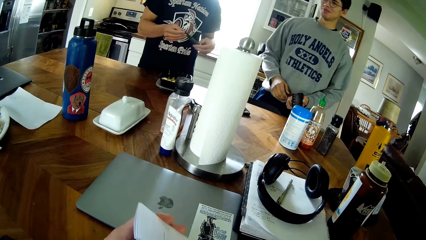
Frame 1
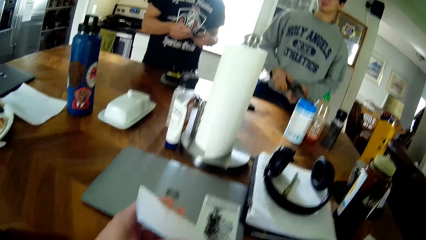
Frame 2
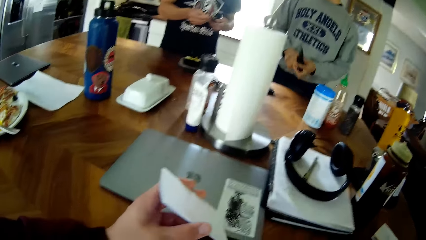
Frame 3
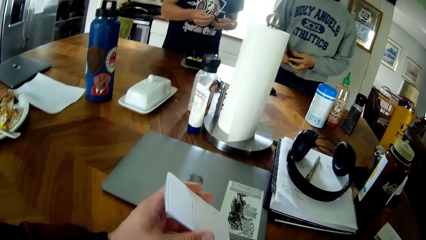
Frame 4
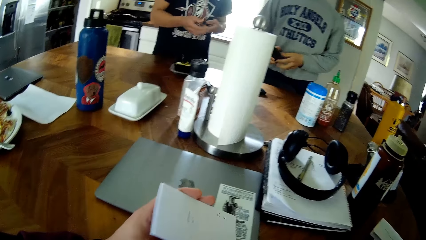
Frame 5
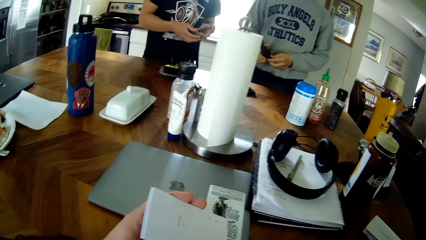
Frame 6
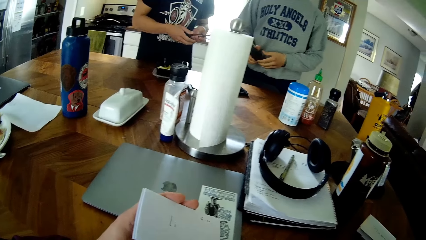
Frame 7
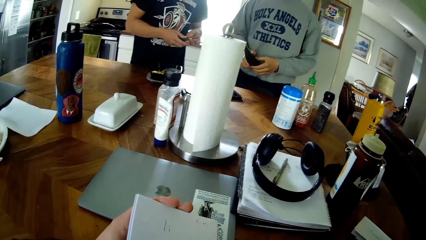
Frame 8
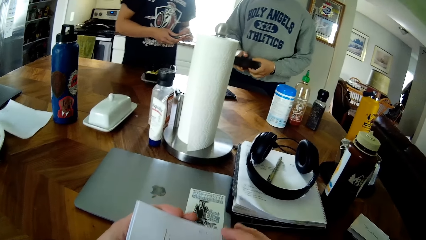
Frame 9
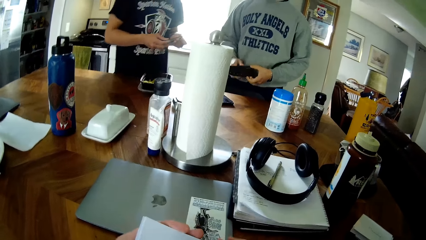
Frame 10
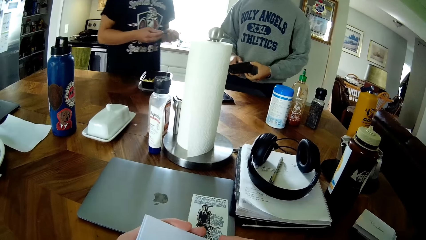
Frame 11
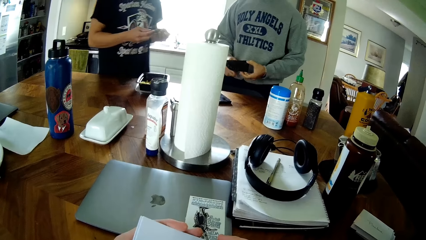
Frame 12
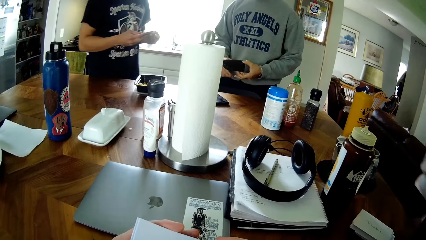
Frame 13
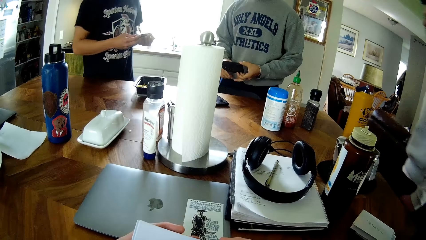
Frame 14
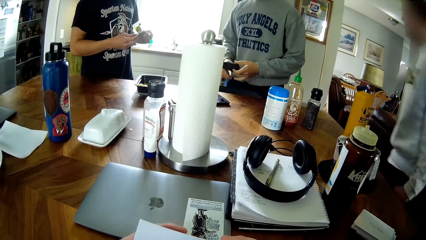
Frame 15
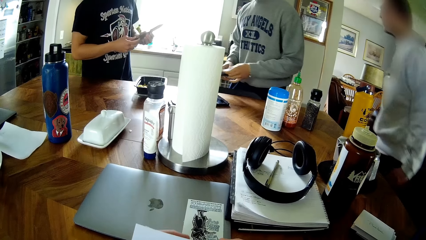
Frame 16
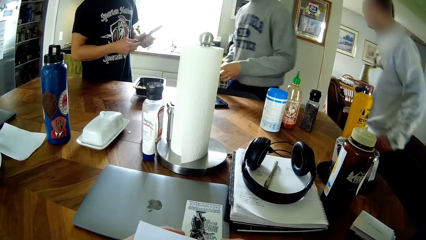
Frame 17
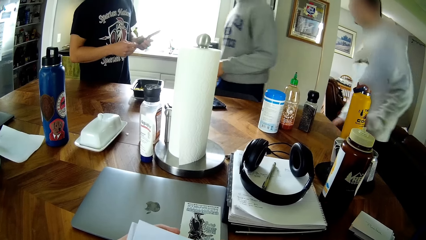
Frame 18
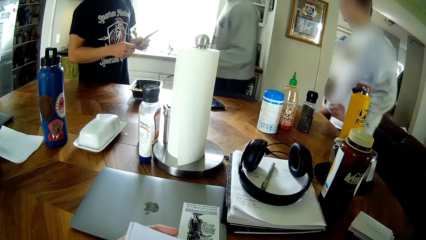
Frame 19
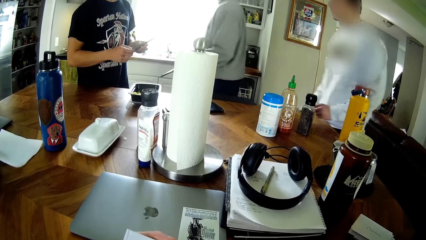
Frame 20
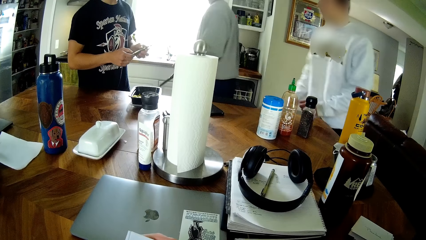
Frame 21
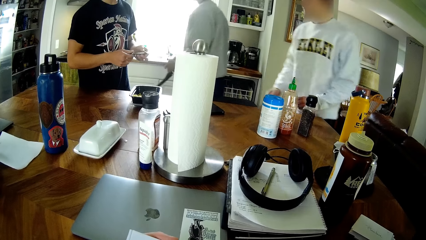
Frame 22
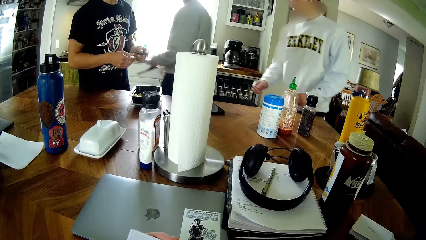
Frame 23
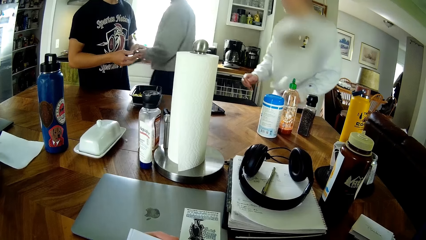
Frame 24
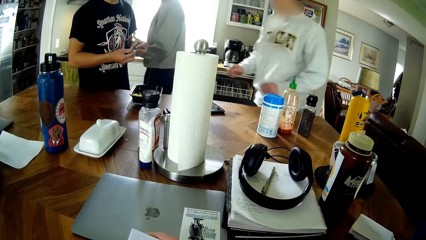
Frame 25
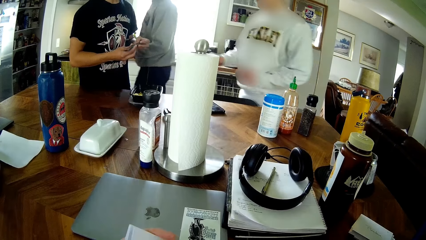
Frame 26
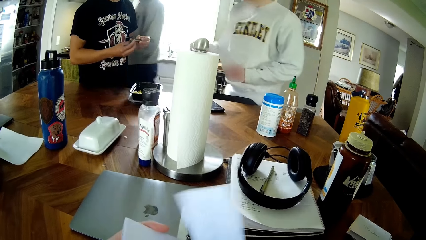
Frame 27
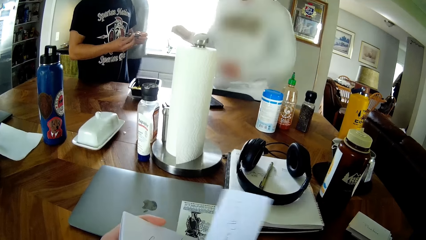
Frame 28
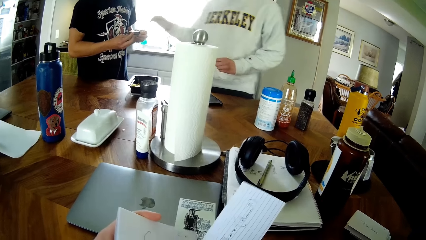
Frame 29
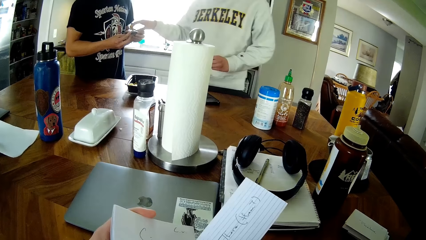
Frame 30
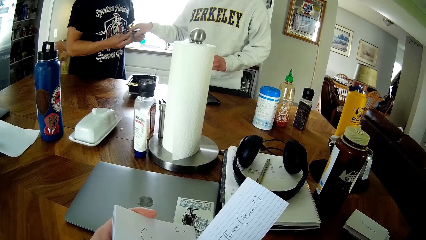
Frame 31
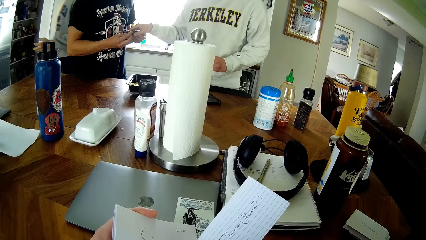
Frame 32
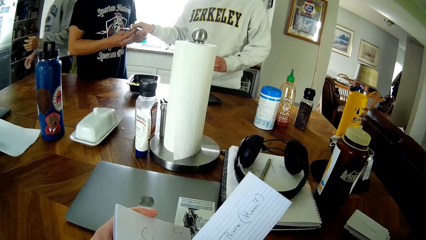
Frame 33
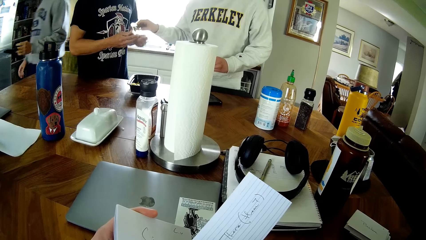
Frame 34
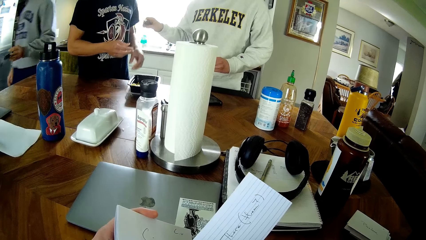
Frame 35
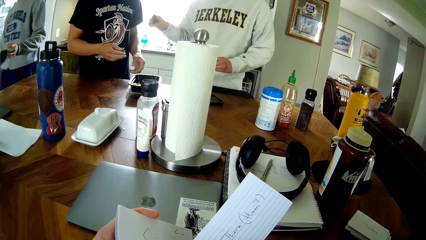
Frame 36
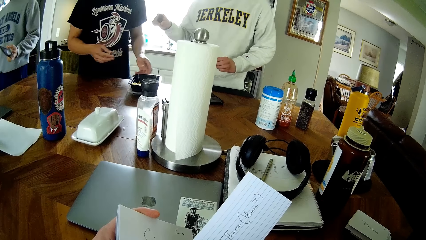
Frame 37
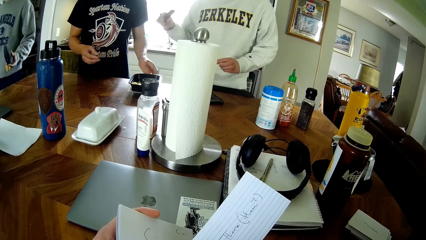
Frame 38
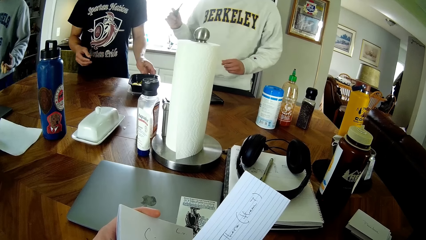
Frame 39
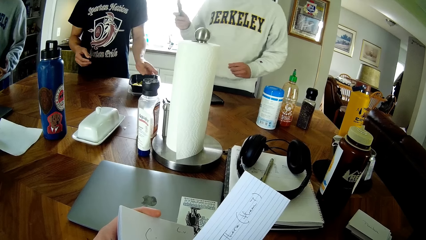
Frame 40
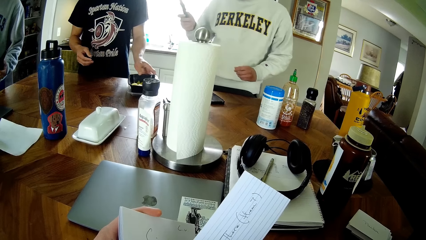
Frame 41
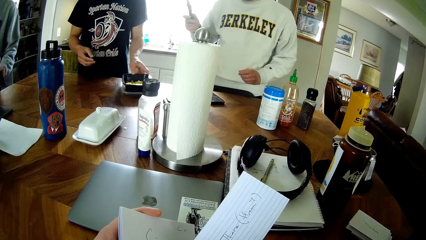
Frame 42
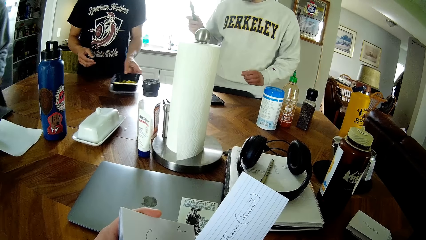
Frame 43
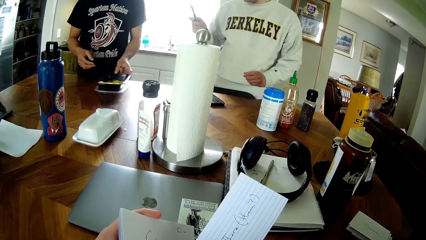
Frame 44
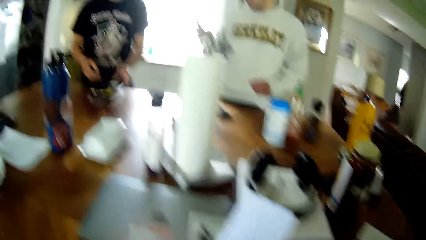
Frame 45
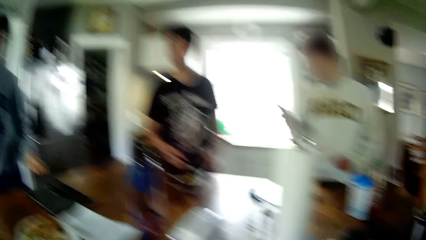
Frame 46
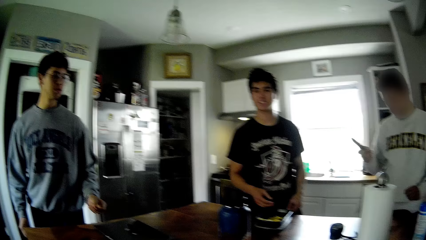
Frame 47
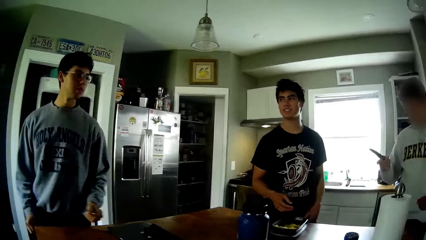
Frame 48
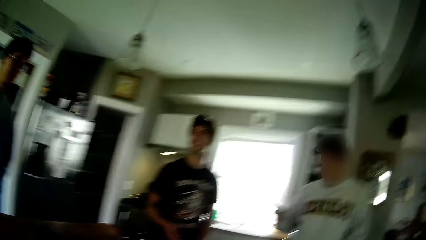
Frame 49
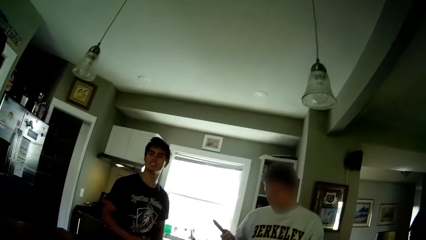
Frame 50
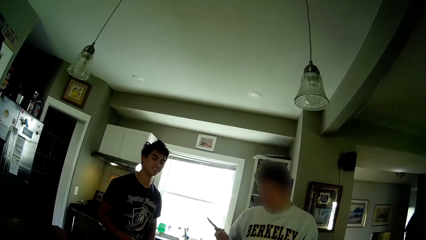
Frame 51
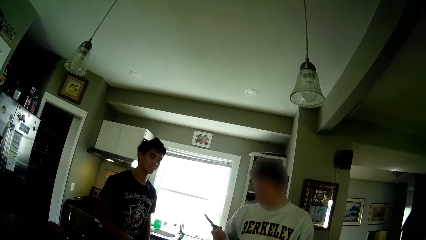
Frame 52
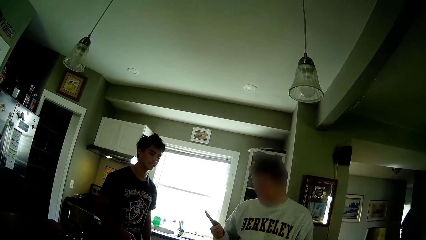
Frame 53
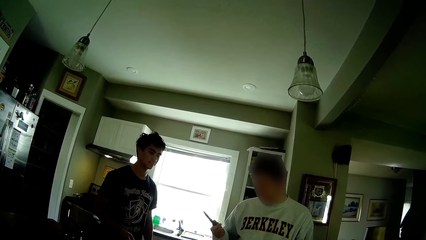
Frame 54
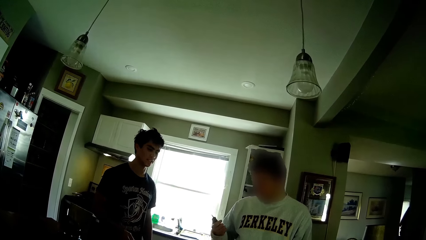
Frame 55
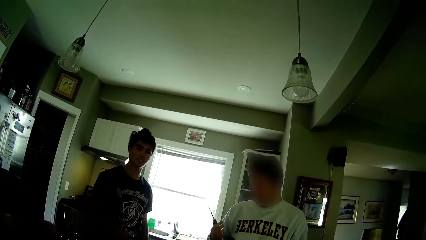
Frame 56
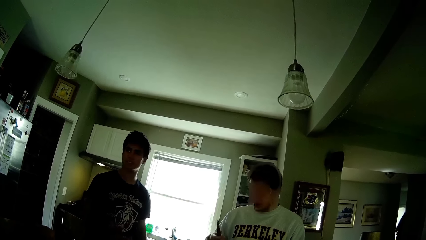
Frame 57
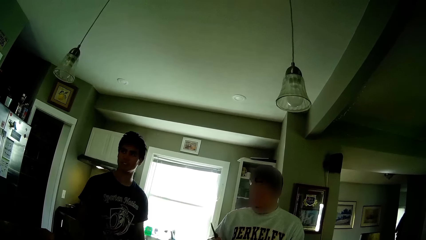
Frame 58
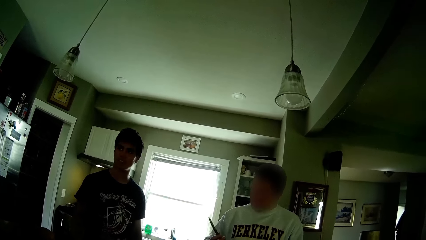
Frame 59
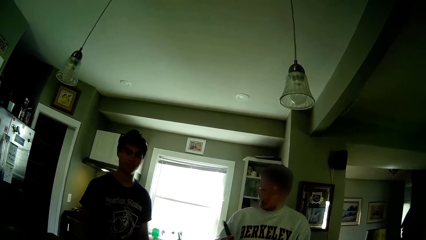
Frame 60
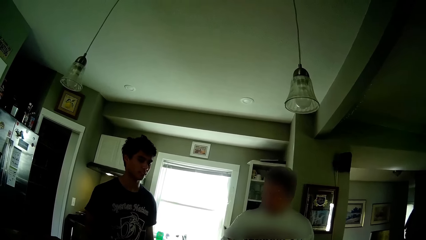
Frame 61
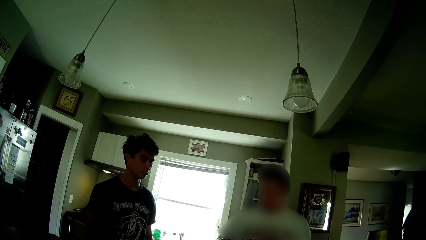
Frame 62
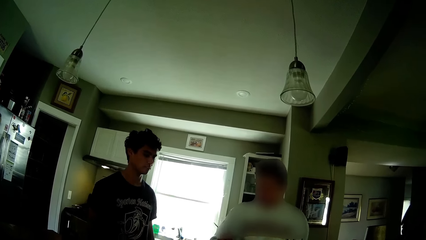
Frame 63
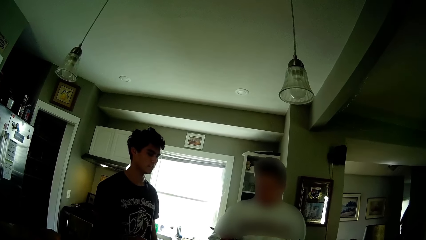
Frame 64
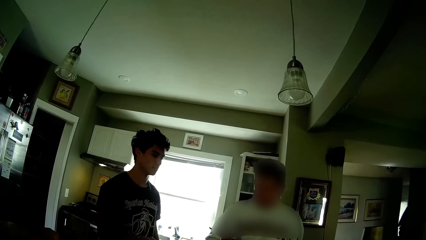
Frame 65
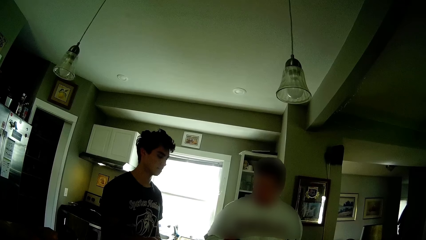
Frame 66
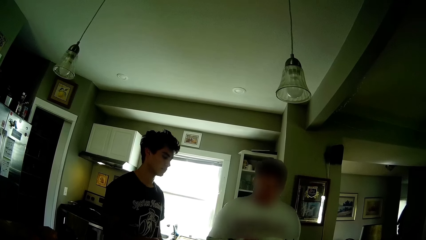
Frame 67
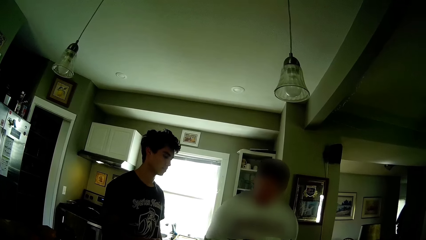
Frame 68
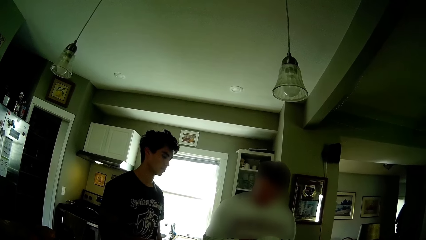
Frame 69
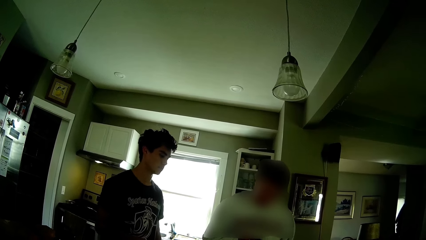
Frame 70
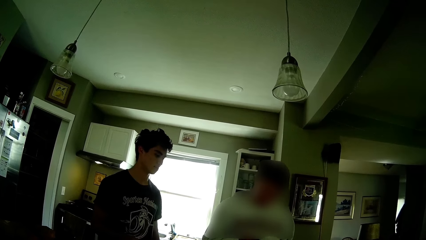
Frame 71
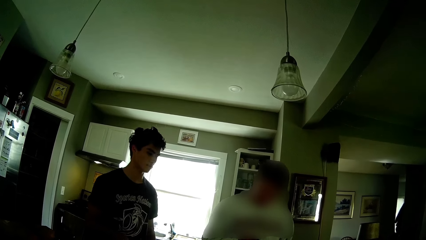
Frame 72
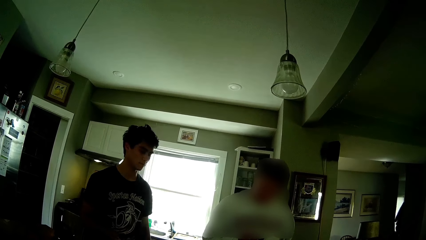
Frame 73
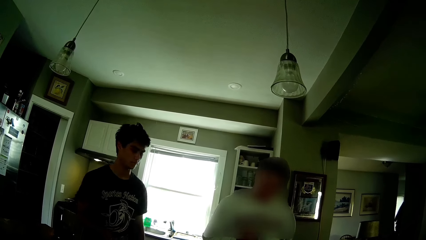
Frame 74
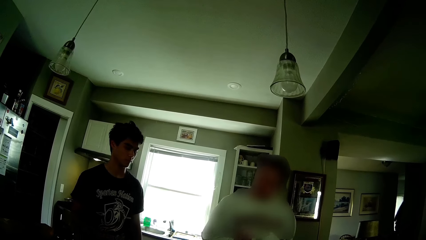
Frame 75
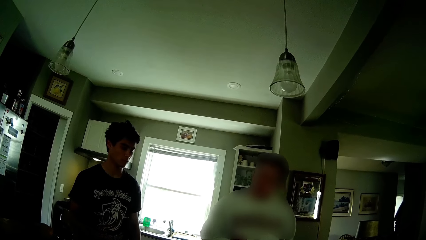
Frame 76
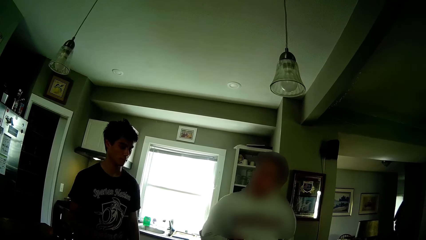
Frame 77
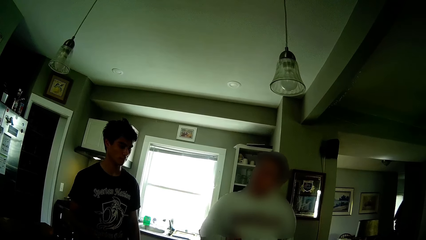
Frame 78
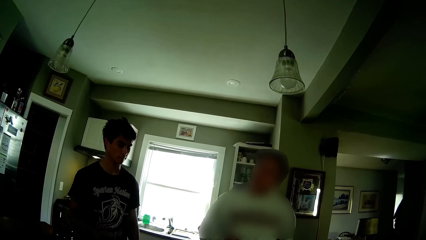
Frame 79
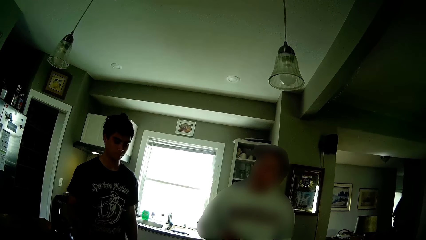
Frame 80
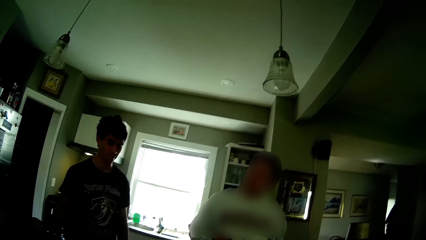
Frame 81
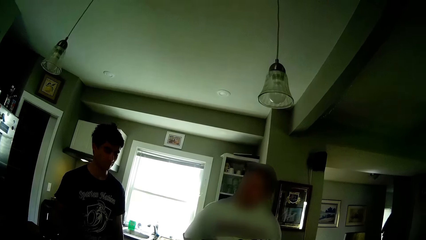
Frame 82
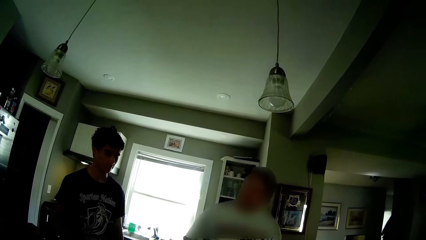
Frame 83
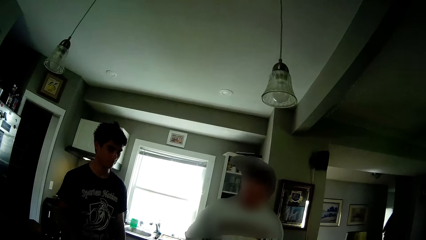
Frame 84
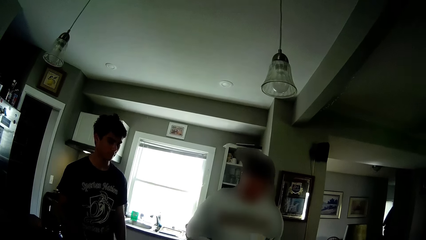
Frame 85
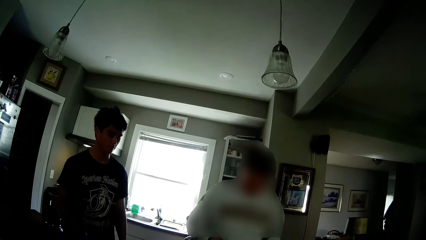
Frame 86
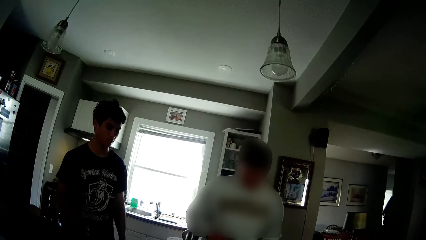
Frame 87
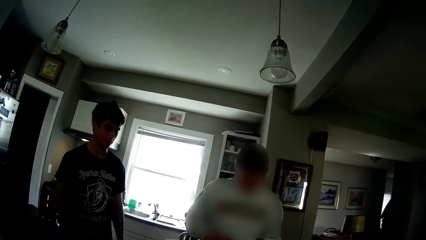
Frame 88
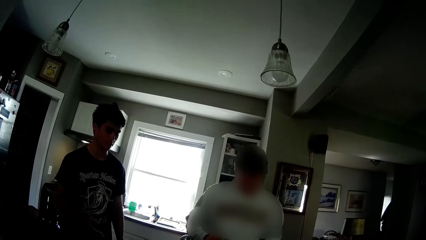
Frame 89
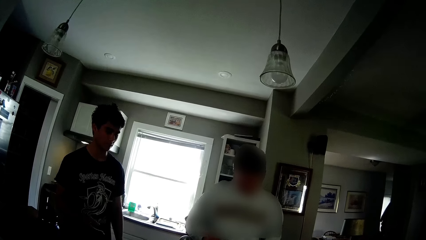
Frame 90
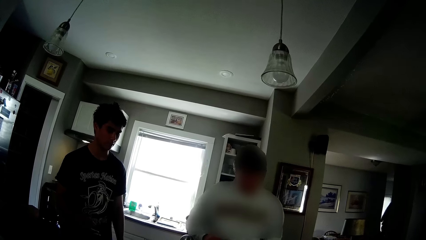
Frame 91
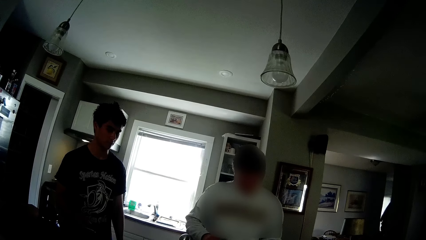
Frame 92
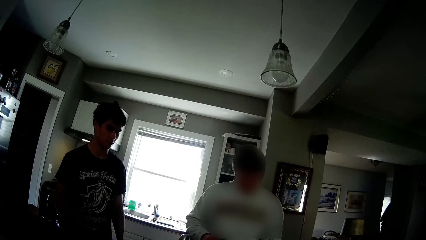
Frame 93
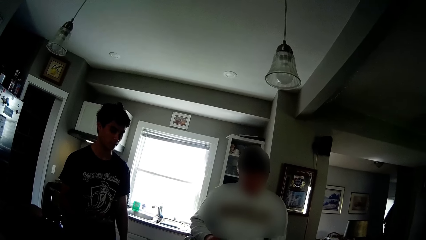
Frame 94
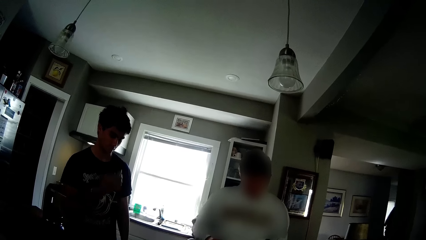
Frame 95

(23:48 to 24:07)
A man holds a knife with both hands. The camera wearer drops a card in his right hand on the table. The man stares at the knife in his hands. The camera wearer stares at cards in his left hand. Another man turns a knife case in his hands. A third man walks along the table towards the second man and walks past the camera wearer. The camera wearer removes a paper from the papers in his left hand with his right hand. The second man carries the knife case along the table. The camera wearer reads cards in his hands. The third man takes the knife from the first man with his right hand. The first man moves a plate on the table with his left hand. The second man drops a remote control in his left hand on the table and drops the knife case on the table. The third man stares at the knife in his hand and converses with the first man and the camera wearer.
